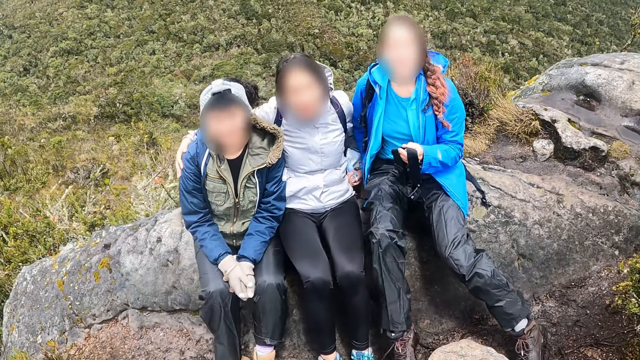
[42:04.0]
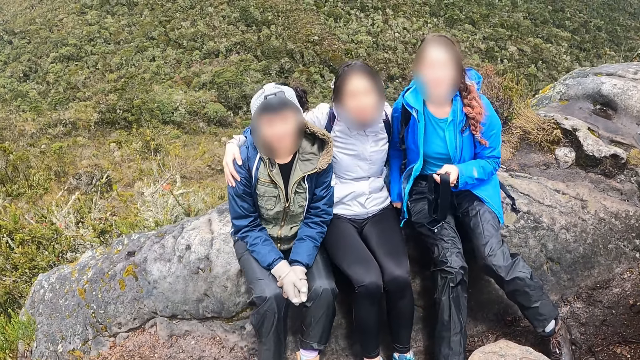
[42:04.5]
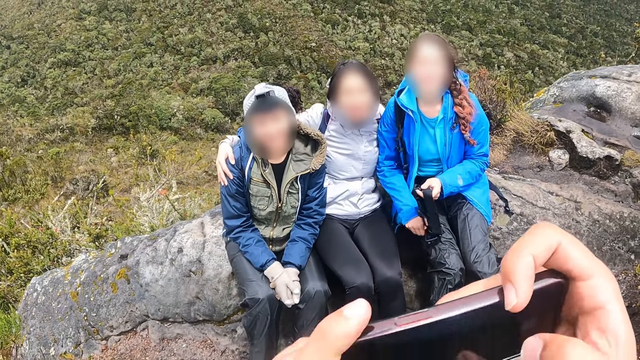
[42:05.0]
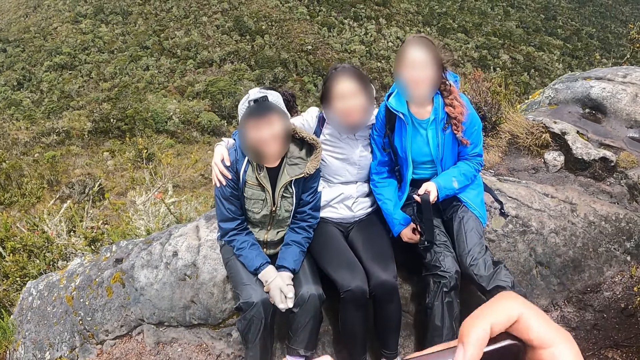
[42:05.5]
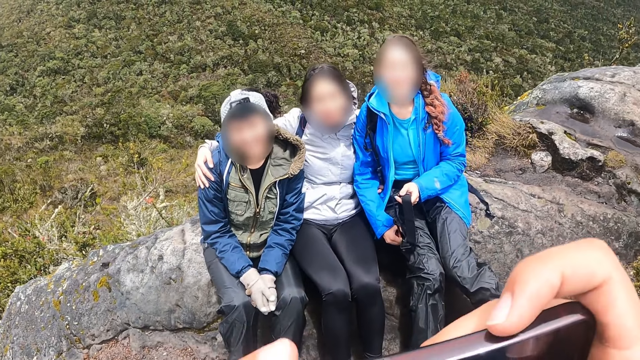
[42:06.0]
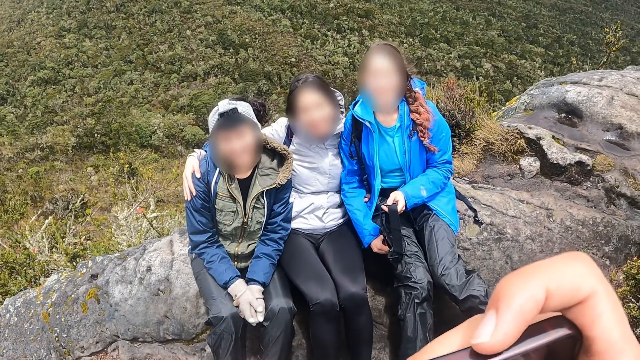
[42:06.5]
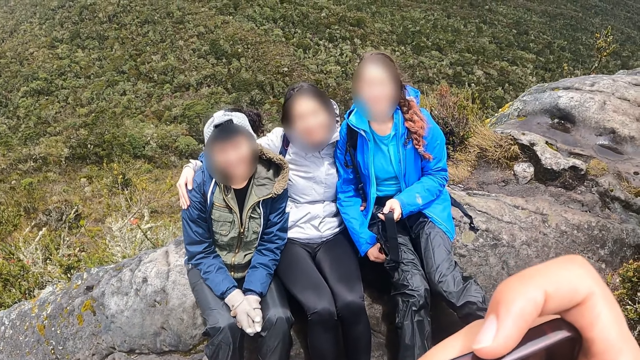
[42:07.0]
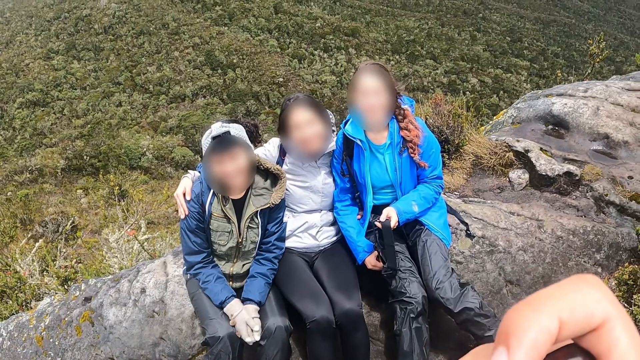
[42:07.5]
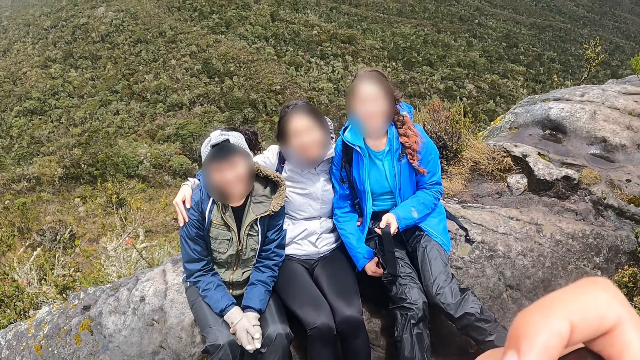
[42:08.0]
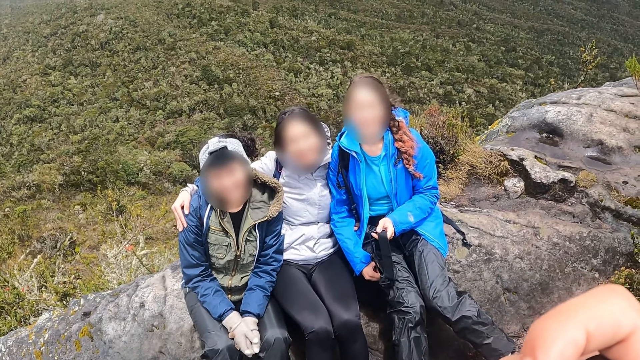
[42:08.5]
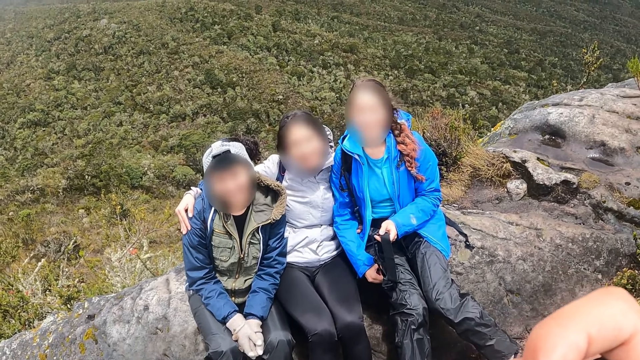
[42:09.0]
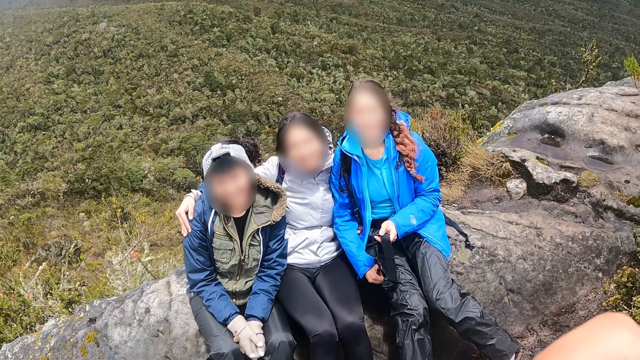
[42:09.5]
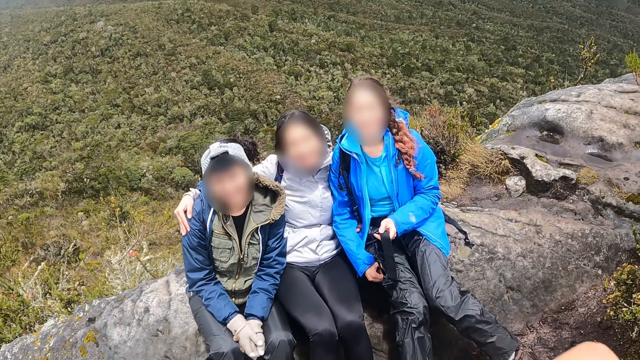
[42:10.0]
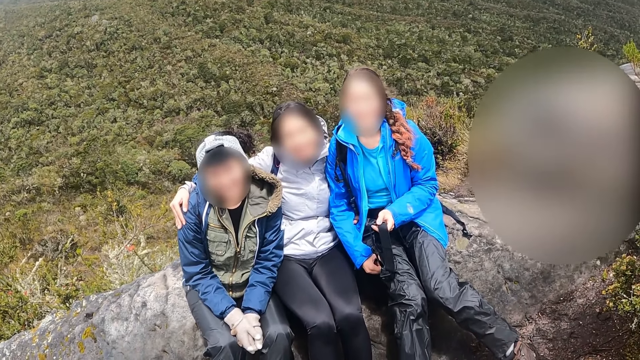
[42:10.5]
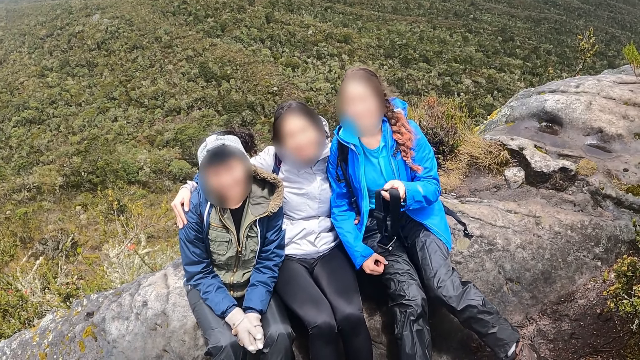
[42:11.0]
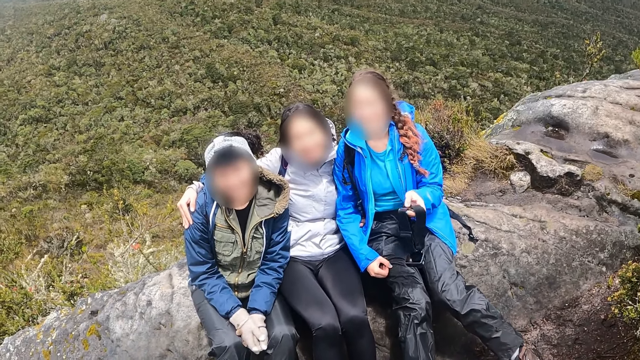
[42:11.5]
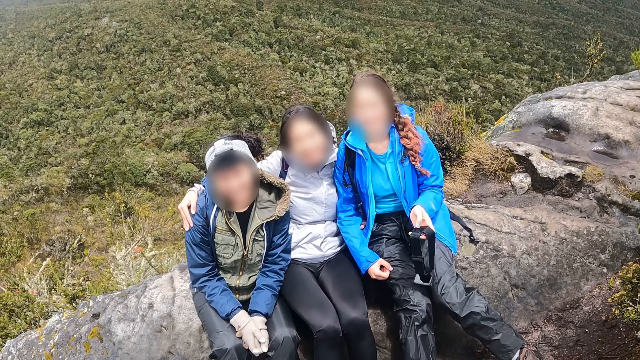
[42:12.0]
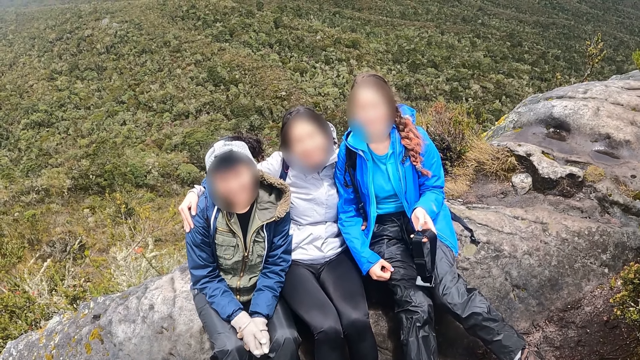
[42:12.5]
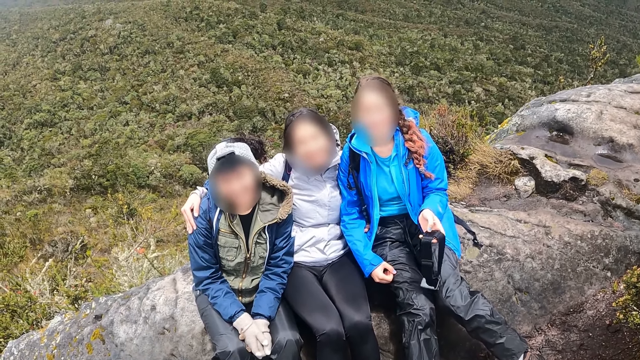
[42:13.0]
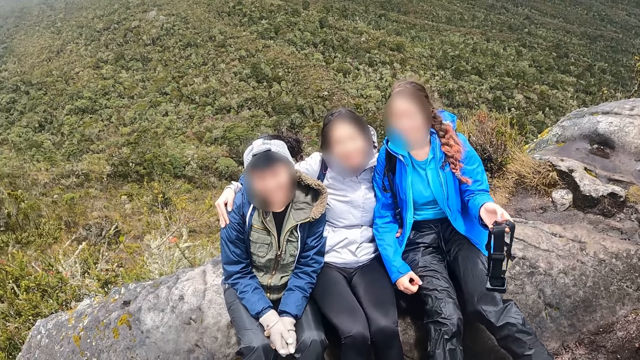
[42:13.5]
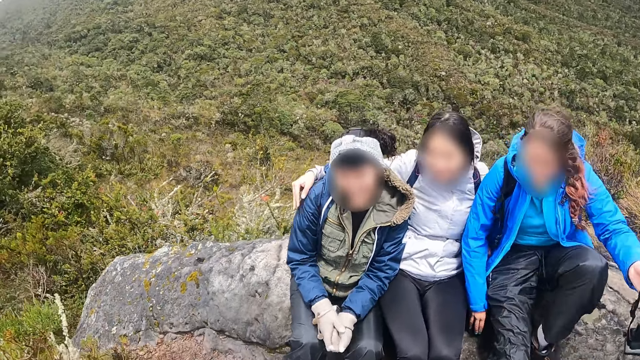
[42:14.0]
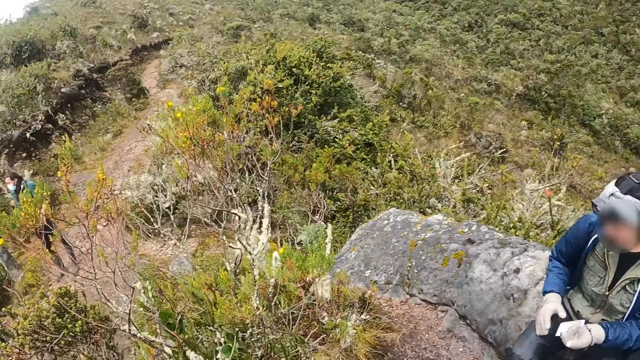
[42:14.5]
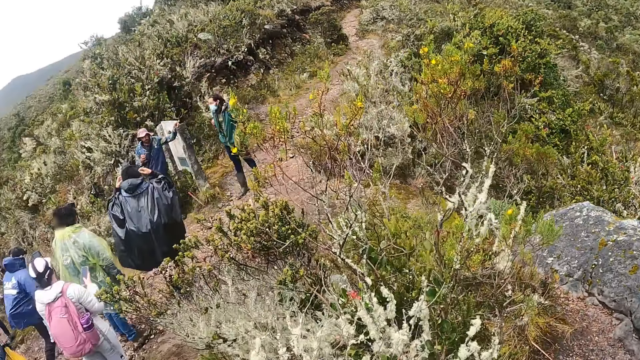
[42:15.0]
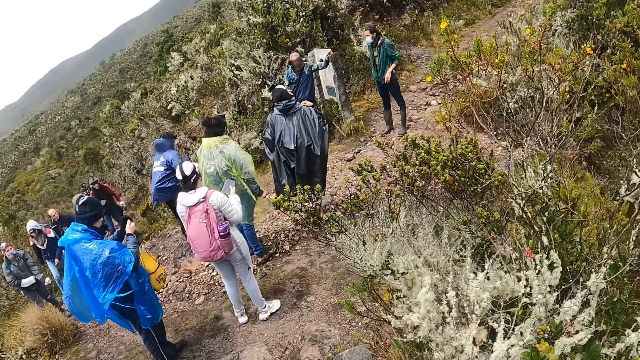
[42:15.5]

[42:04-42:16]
The camera wearer operates the mobile phone with both hands.

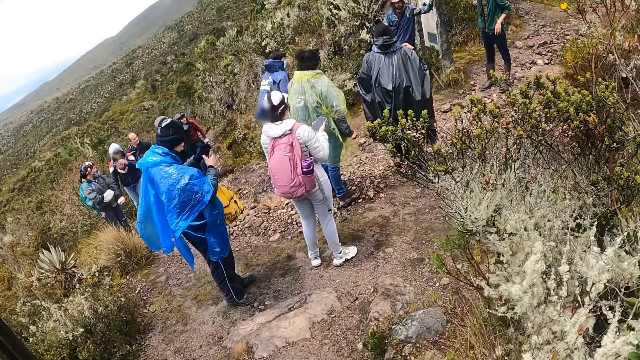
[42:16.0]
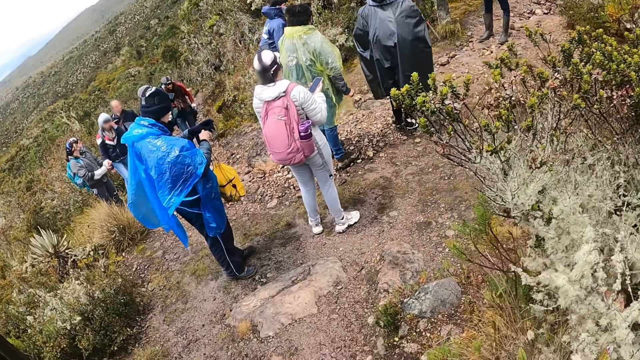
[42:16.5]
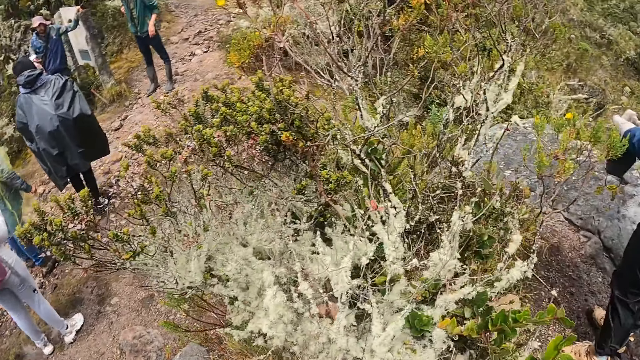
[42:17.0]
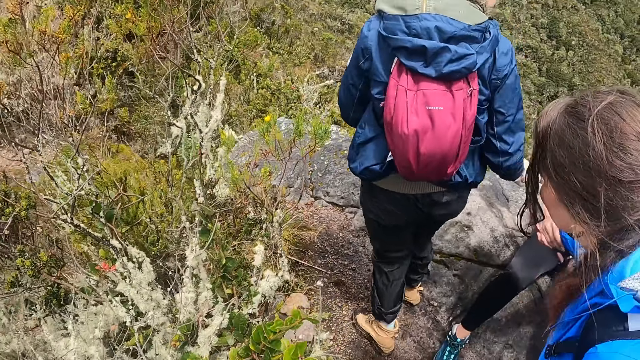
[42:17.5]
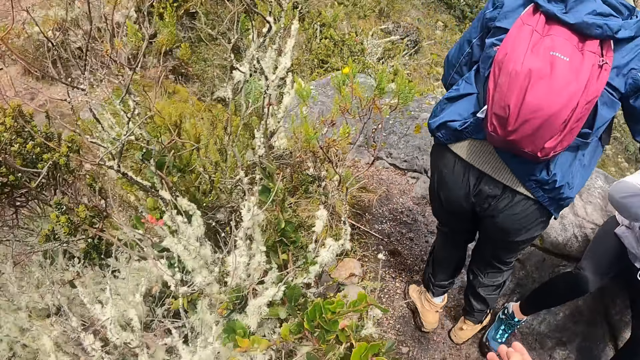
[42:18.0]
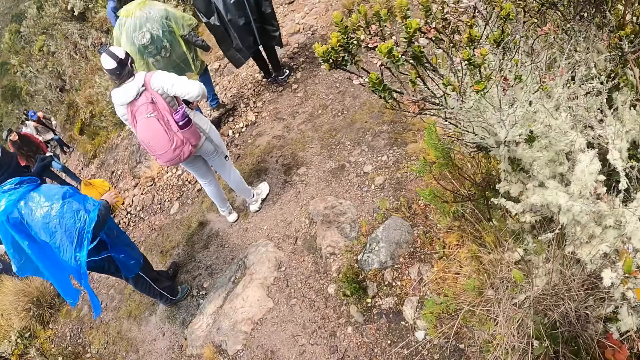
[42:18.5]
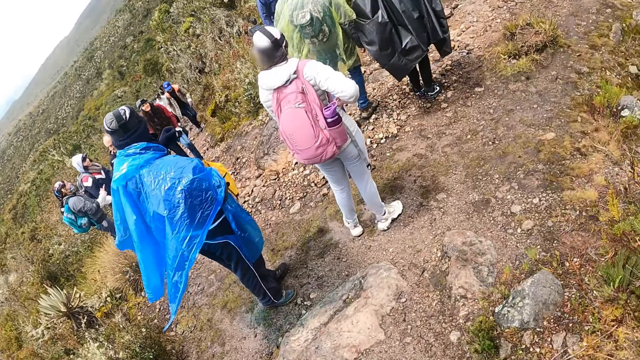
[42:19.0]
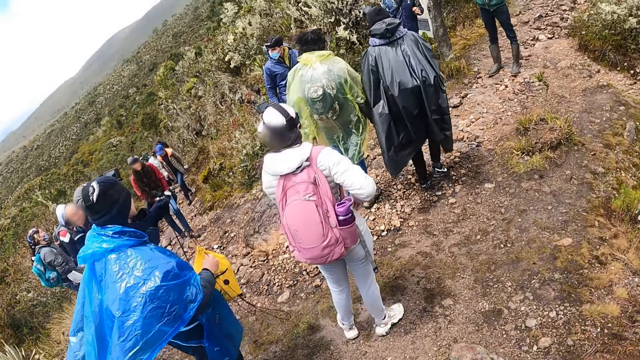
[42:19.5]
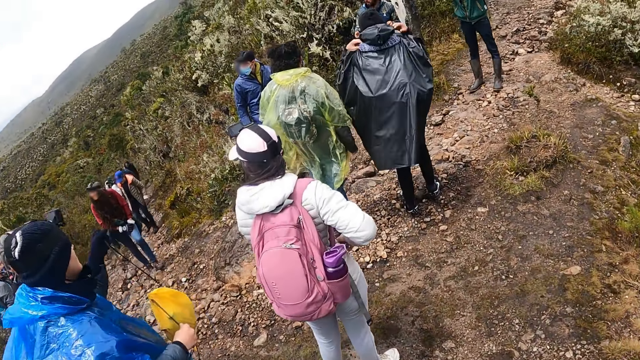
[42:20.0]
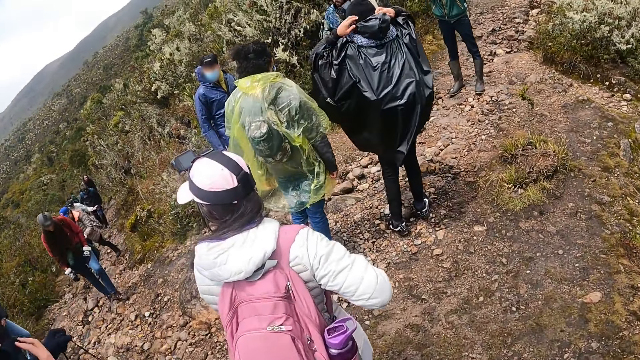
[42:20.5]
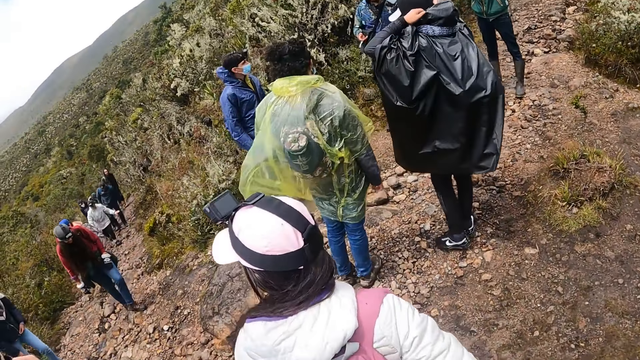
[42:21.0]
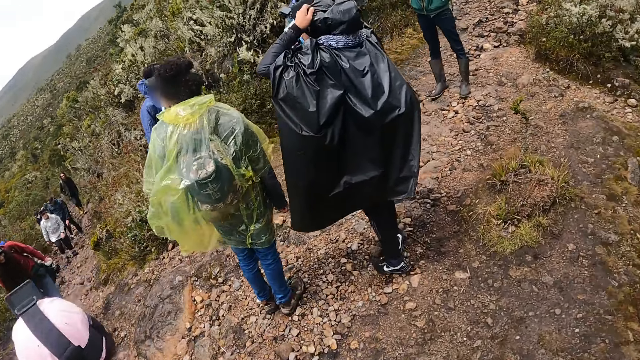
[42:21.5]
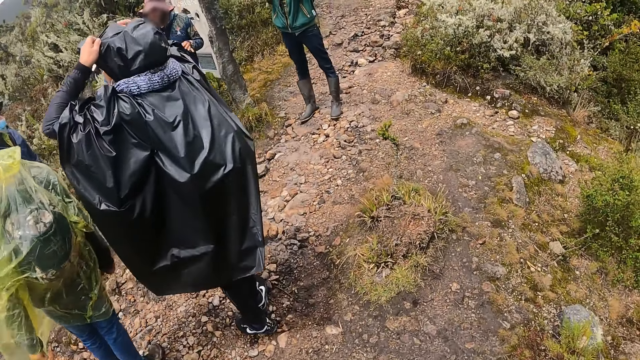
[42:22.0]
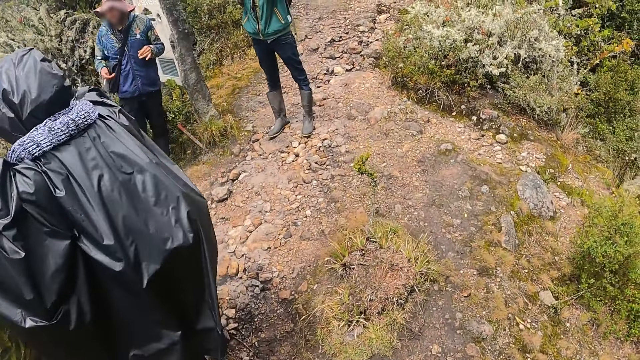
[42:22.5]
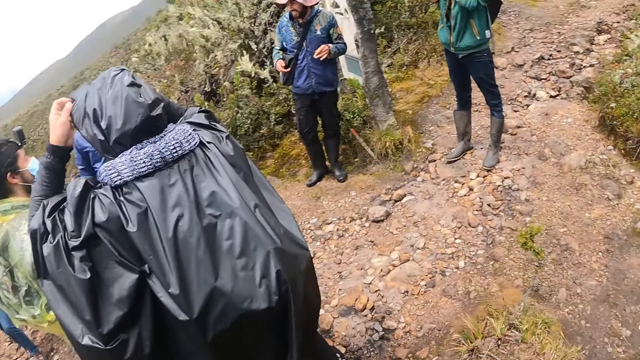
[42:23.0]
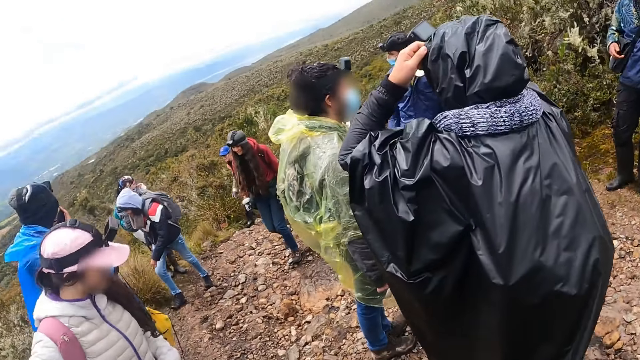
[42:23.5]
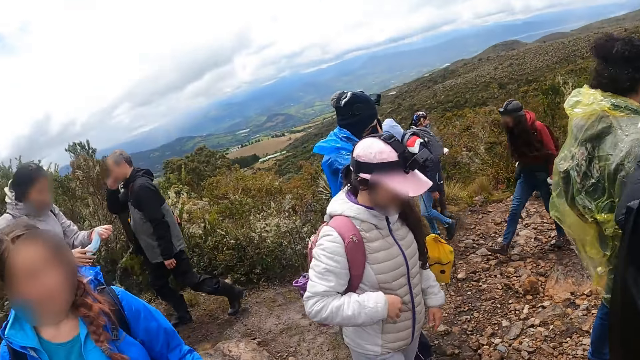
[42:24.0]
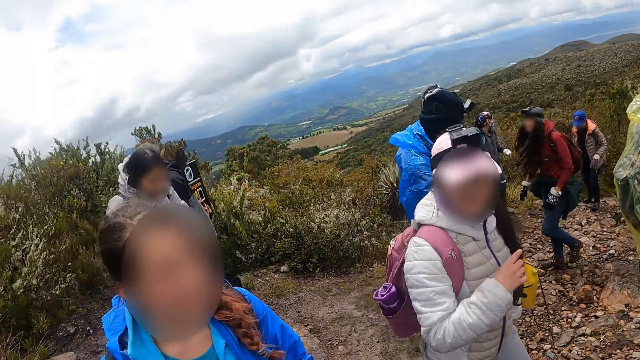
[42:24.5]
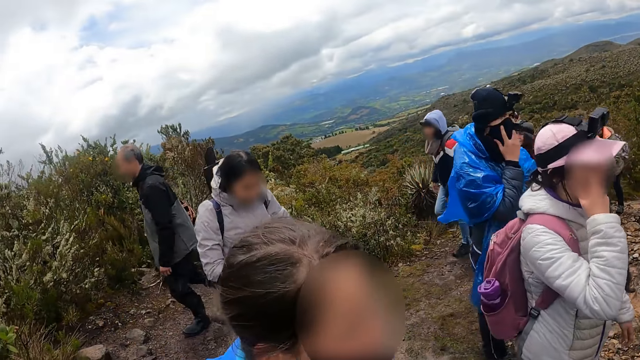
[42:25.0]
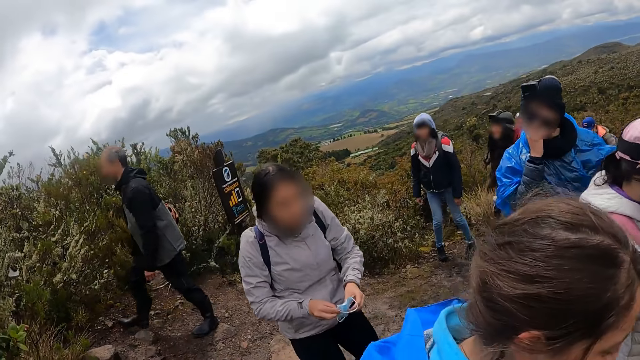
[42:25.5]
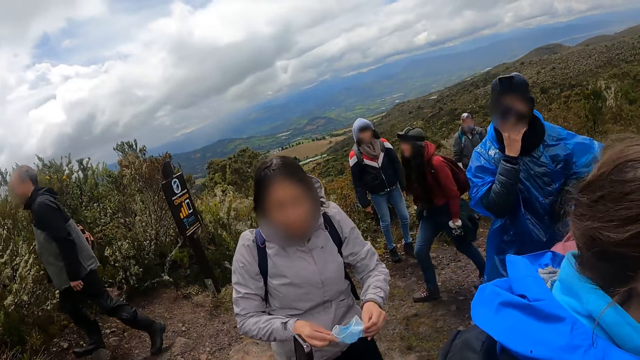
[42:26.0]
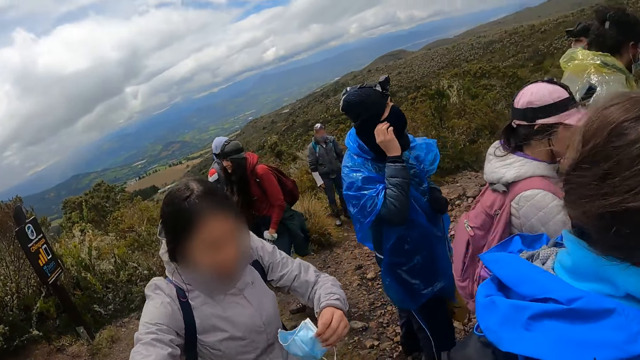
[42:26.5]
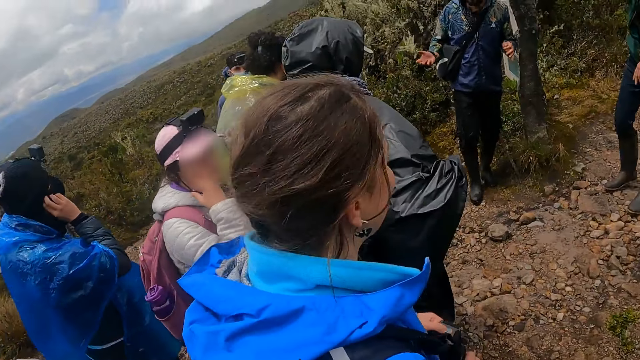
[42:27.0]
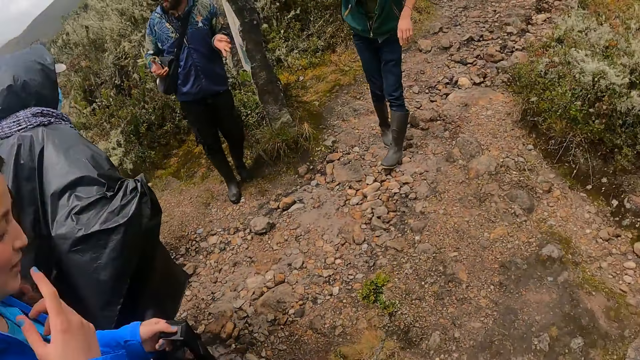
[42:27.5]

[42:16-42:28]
The camera wearer walks. He passes the mobile phone in his left hand to the woman. A man interacts with the camera wearer and a group of people.
